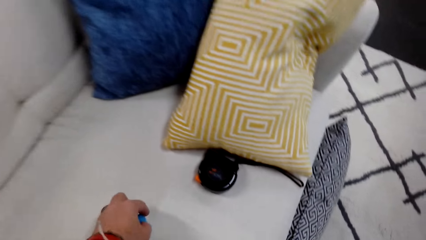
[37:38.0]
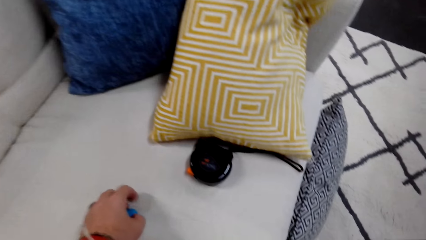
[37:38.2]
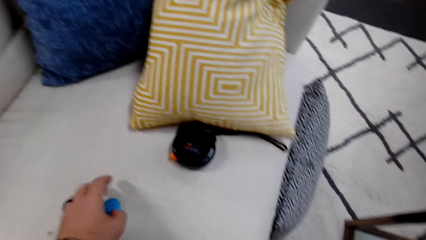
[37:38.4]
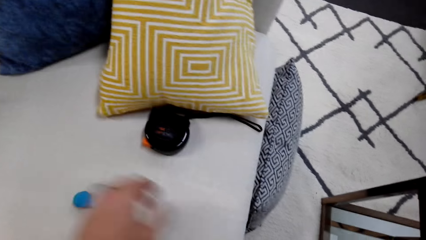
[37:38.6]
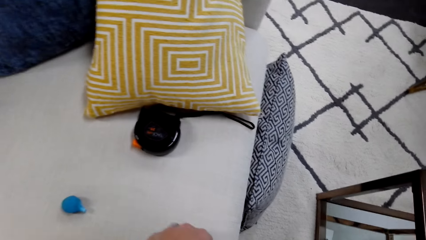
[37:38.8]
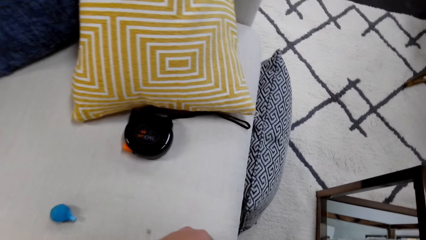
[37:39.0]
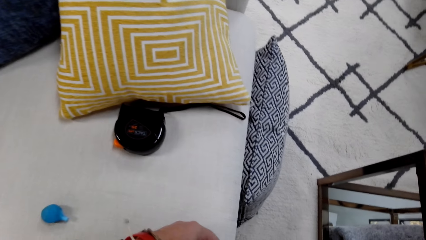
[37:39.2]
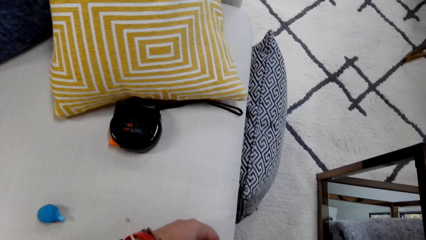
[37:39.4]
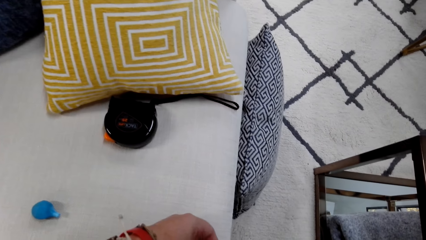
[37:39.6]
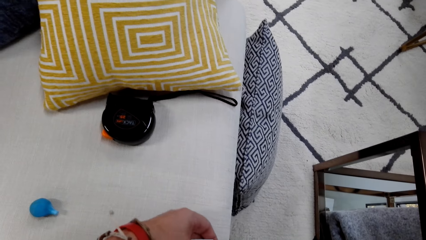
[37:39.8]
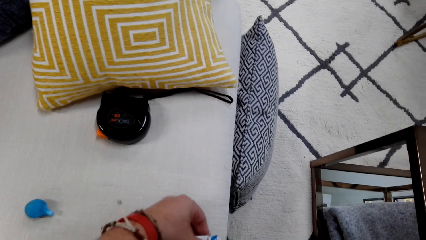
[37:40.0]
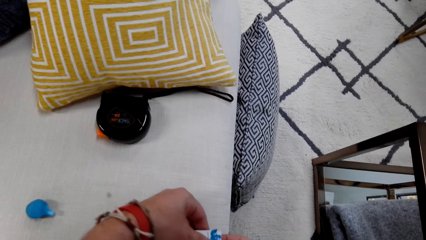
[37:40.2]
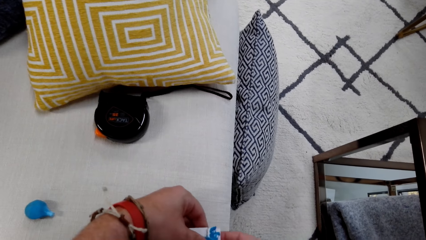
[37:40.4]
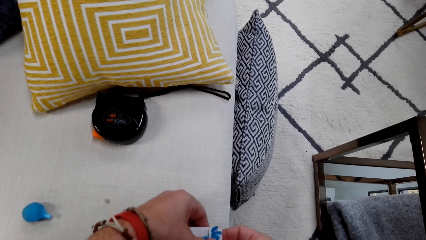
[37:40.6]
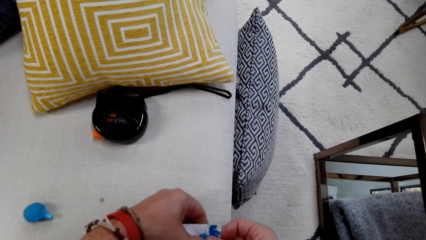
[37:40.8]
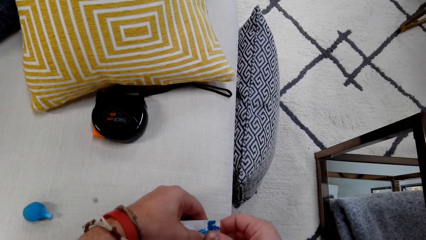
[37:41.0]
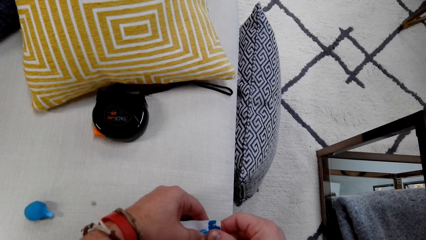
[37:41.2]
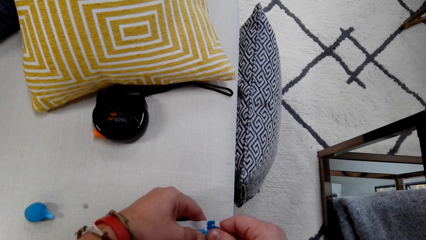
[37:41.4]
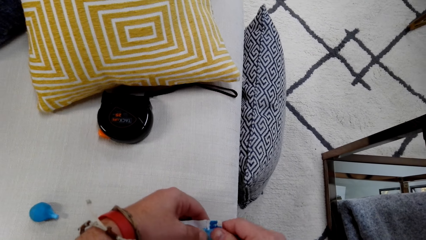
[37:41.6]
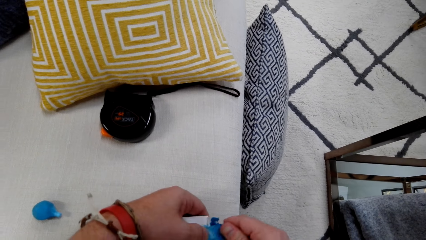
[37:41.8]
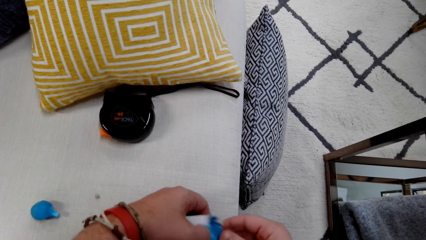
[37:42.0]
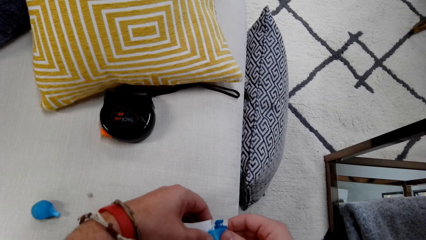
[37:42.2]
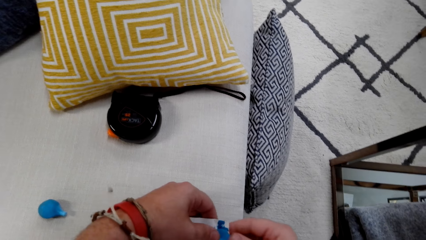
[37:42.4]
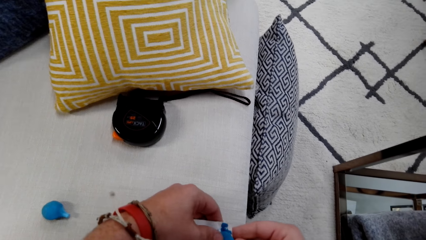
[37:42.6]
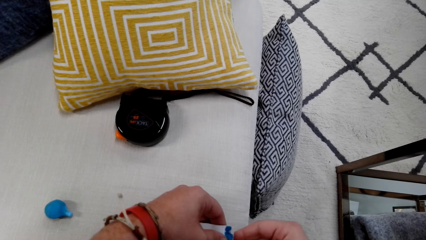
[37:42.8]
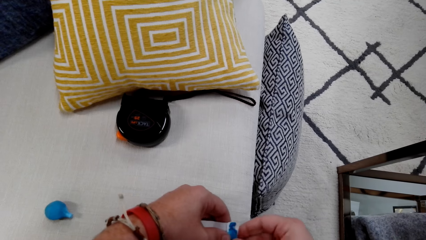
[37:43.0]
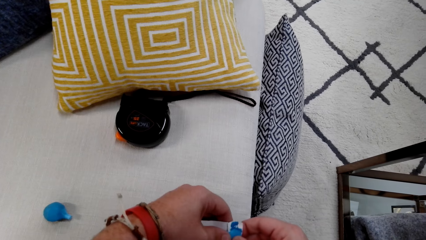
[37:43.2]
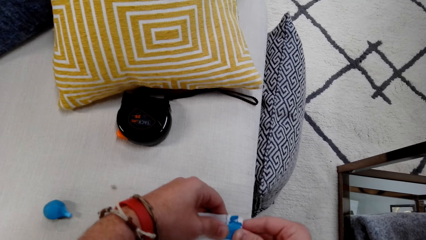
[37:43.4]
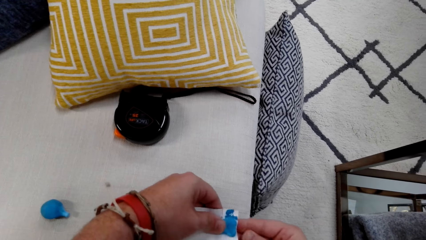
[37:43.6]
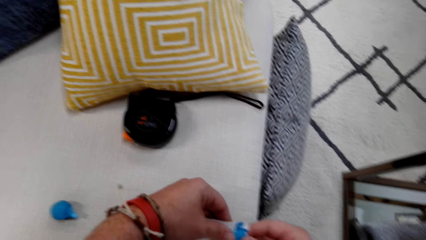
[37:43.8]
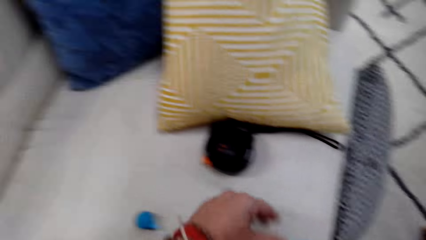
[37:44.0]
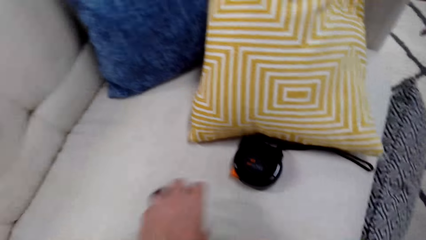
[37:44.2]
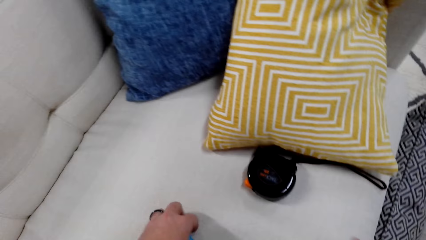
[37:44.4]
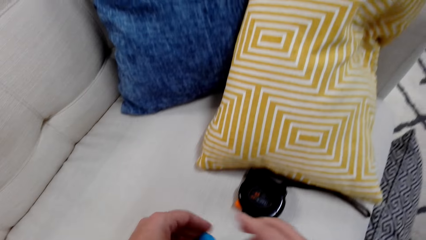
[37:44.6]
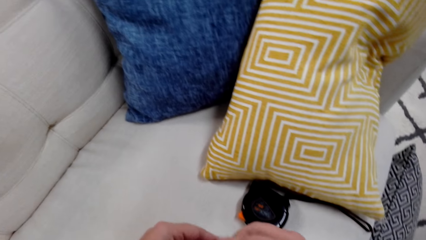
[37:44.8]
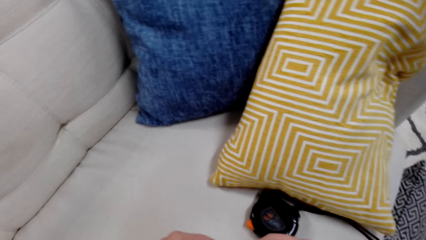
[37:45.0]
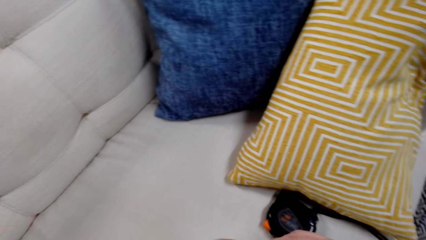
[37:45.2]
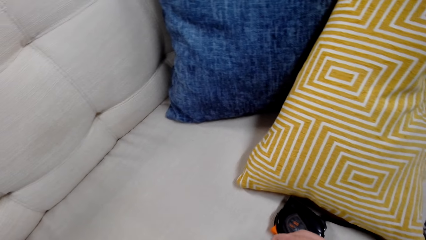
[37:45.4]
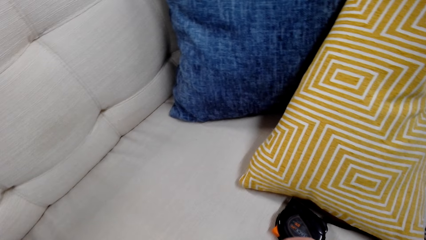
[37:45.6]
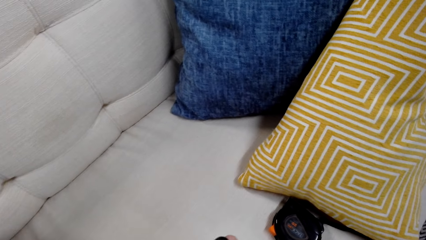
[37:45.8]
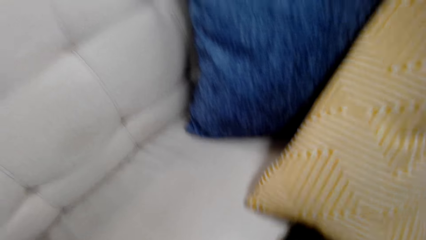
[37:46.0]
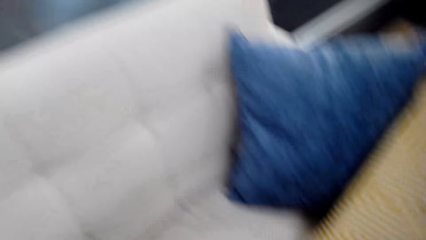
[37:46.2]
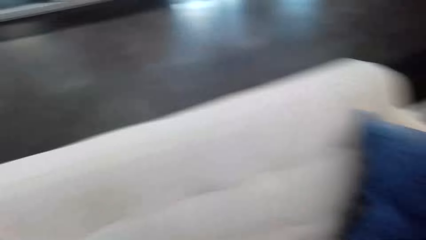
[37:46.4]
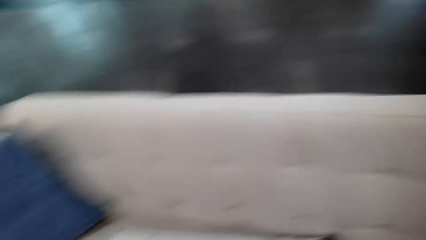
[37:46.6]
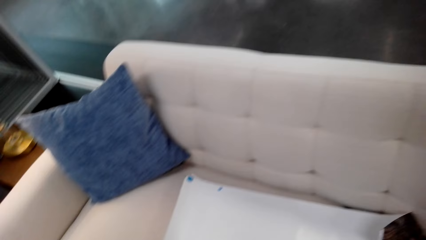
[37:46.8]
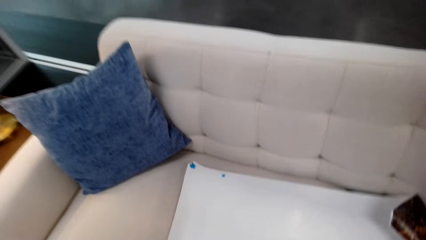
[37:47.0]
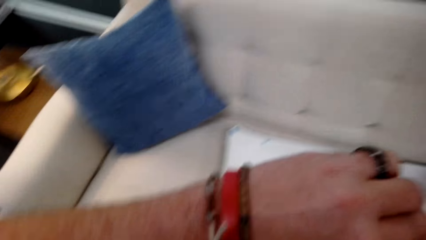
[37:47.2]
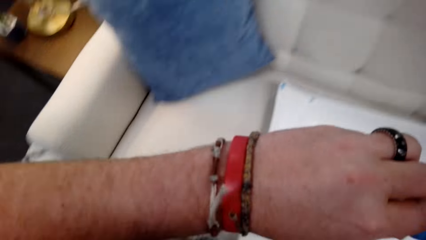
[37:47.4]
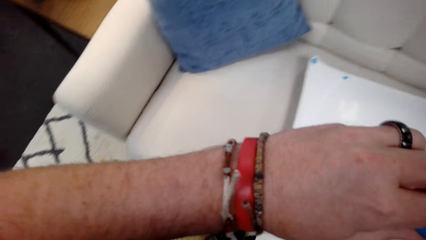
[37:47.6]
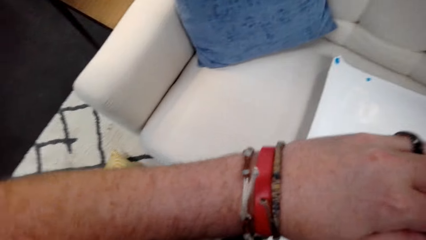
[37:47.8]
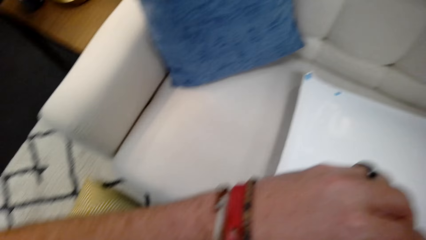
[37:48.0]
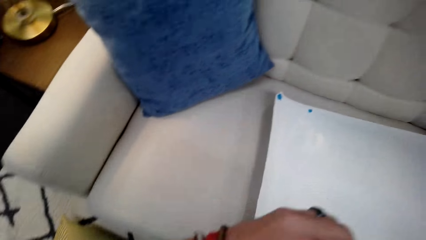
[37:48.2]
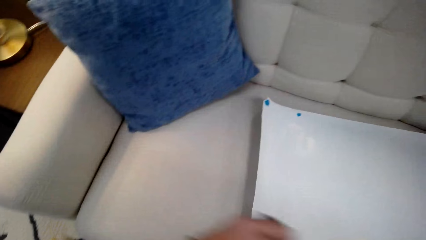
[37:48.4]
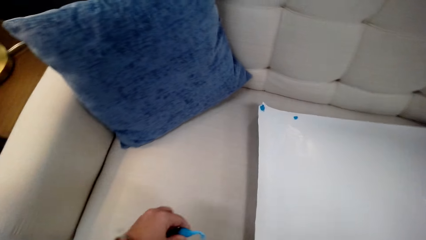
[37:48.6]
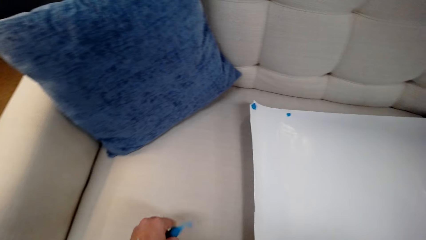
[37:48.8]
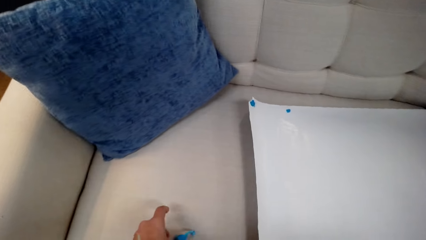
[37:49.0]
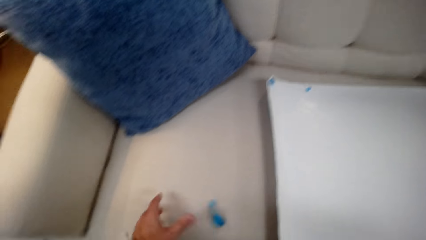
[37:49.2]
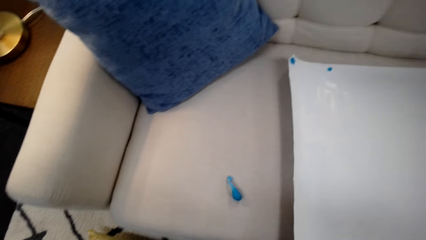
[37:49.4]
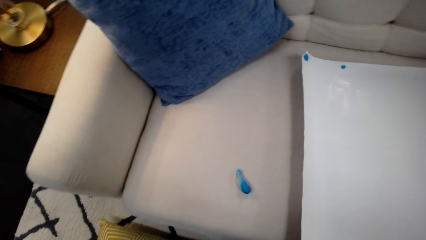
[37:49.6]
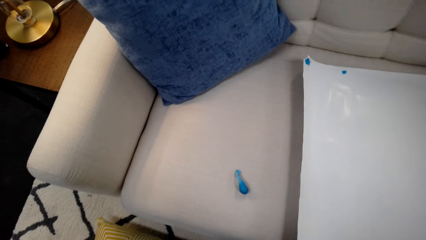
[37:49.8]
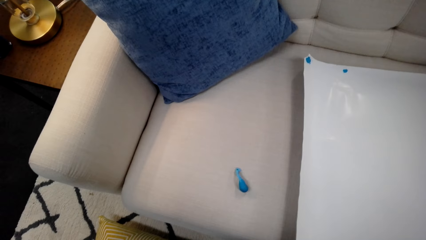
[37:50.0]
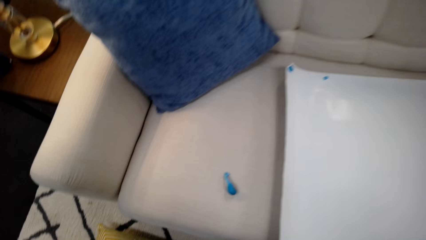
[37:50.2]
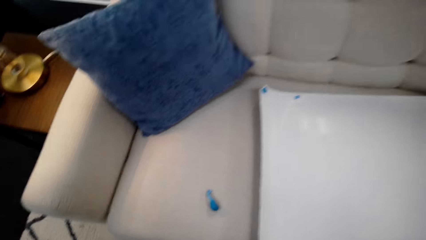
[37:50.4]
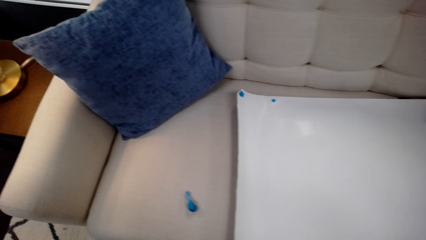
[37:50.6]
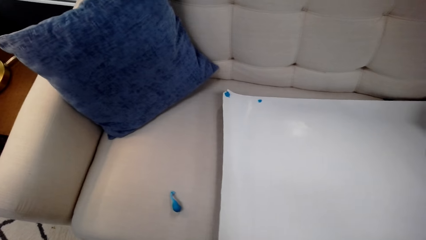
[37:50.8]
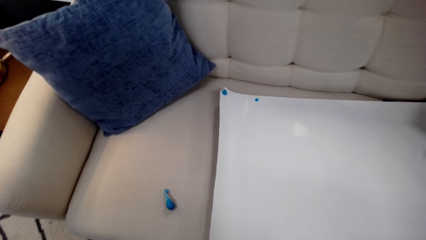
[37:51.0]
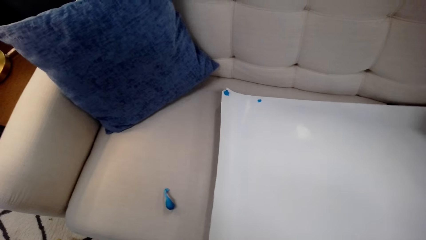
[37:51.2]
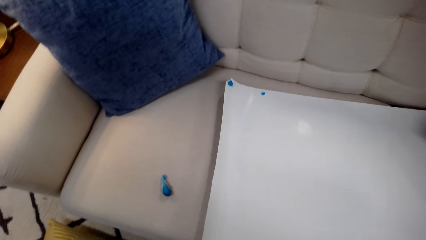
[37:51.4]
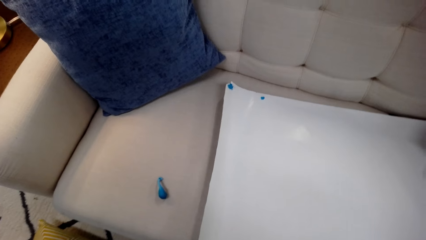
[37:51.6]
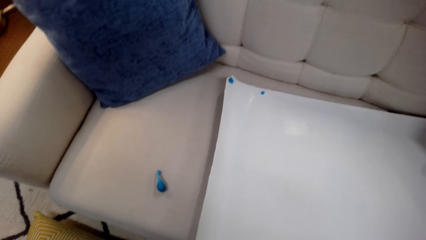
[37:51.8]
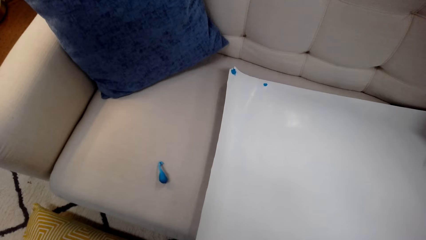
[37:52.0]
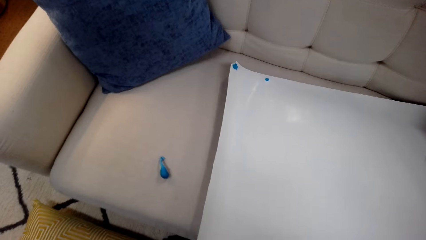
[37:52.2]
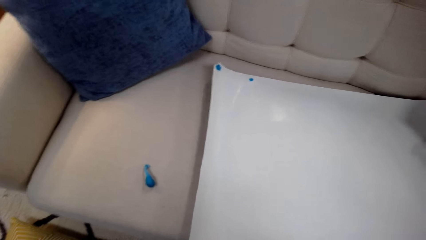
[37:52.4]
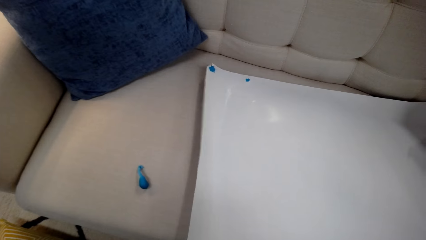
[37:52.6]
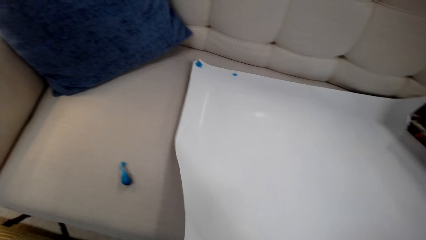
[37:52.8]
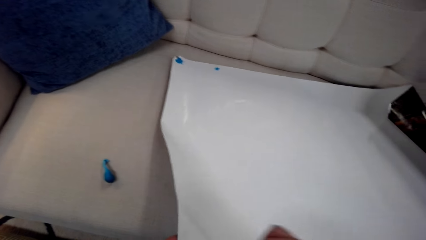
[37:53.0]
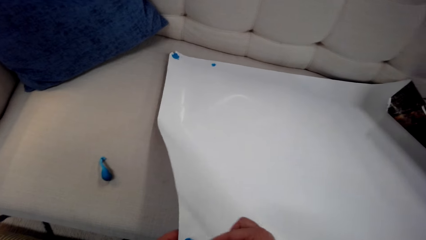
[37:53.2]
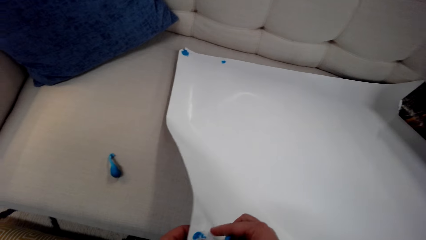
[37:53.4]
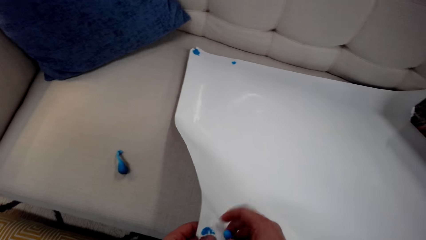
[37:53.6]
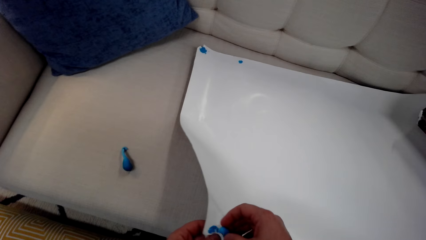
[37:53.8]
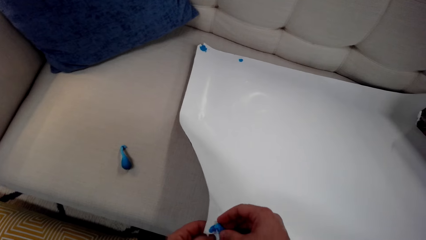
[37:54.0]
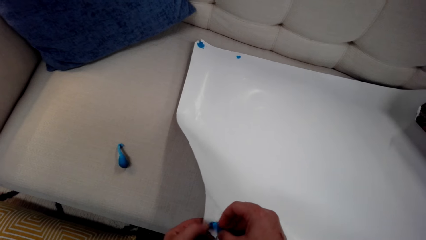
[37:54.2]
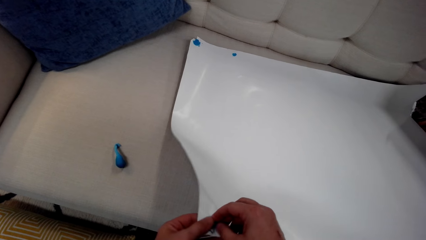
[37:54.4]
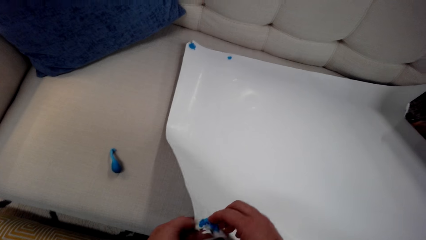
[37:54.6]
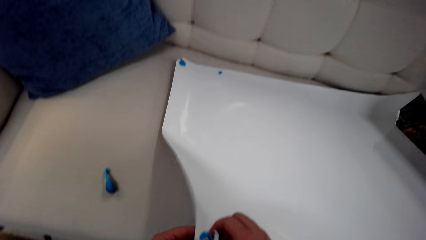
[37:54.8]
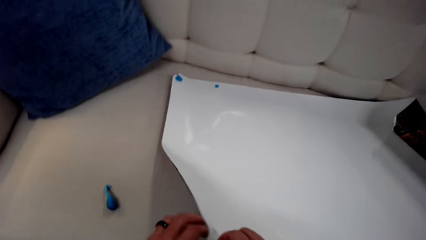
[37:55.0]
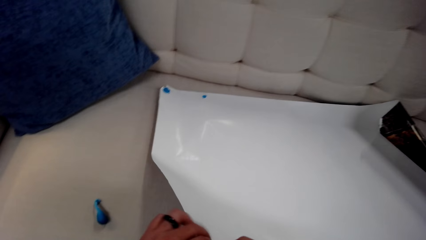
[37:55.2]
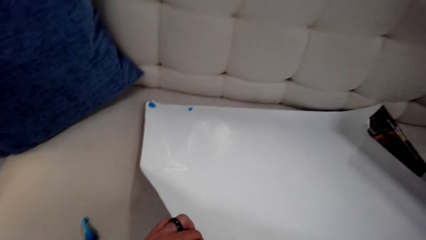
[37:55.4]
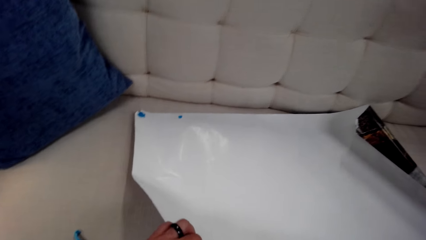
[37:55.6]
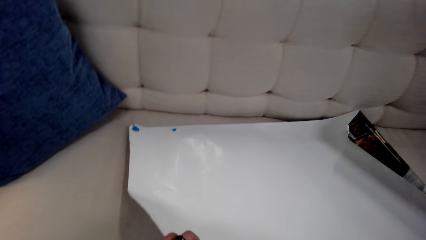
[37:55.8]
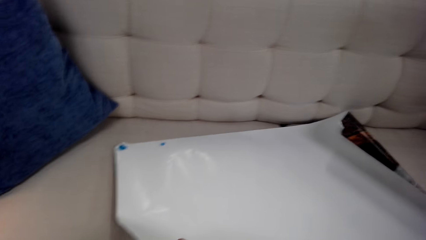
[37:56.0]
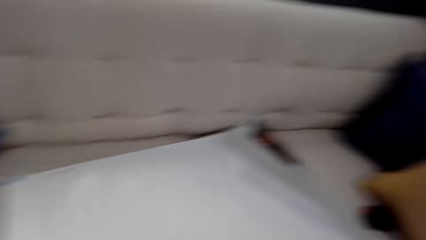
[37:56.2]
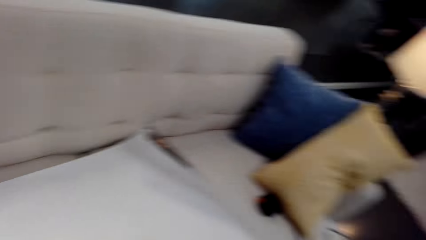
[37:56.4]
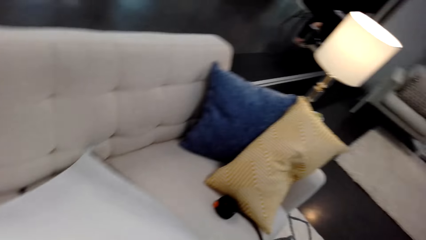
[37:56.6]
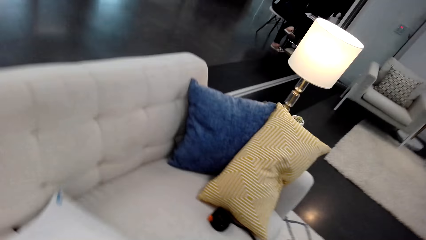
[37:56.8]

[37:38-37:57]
The camera wearer puts sticking gum on the sticker. They fix the painting with the glue.
